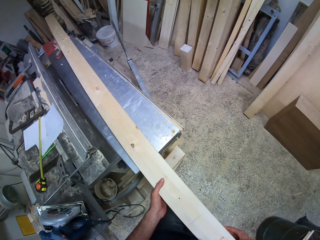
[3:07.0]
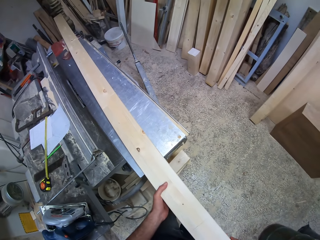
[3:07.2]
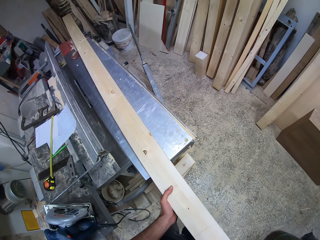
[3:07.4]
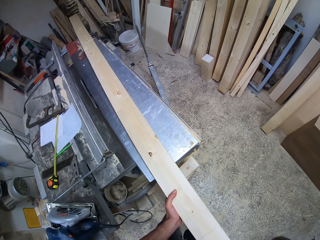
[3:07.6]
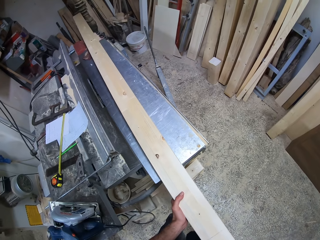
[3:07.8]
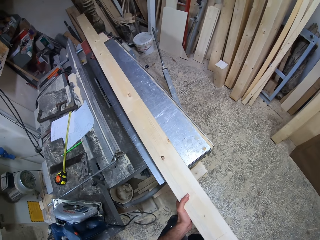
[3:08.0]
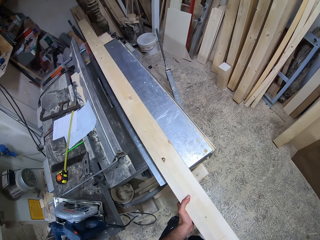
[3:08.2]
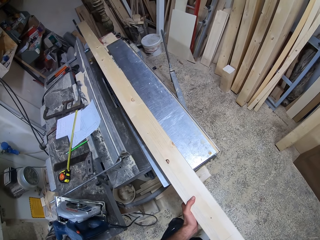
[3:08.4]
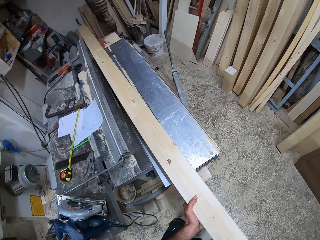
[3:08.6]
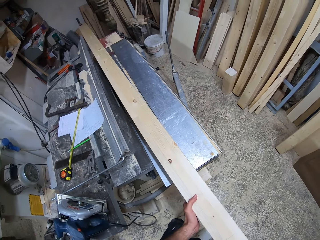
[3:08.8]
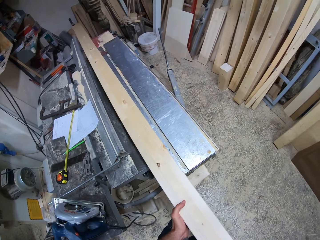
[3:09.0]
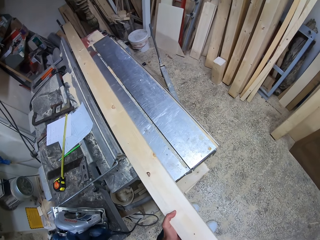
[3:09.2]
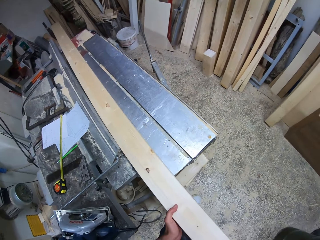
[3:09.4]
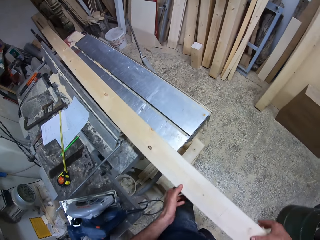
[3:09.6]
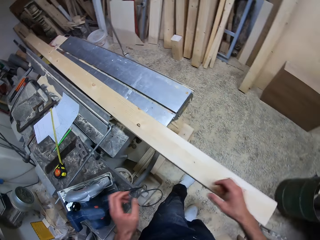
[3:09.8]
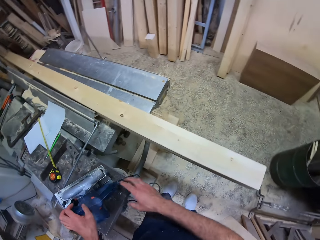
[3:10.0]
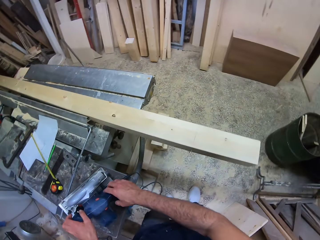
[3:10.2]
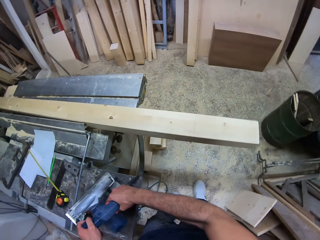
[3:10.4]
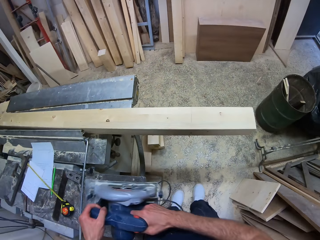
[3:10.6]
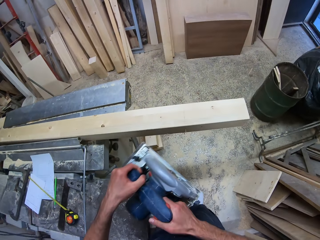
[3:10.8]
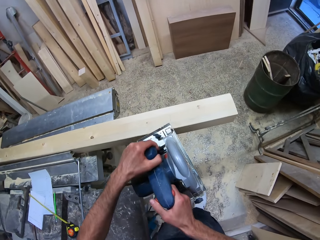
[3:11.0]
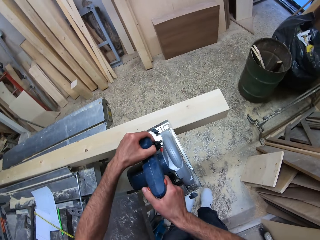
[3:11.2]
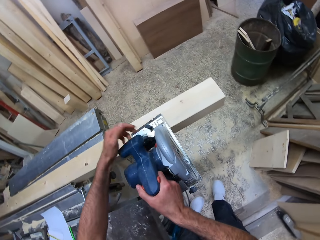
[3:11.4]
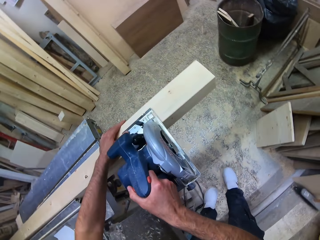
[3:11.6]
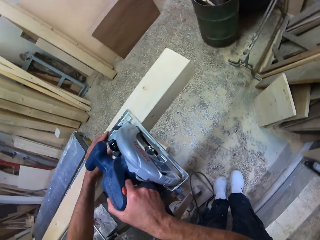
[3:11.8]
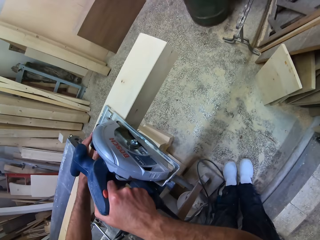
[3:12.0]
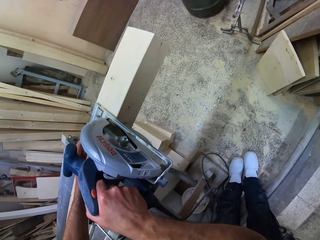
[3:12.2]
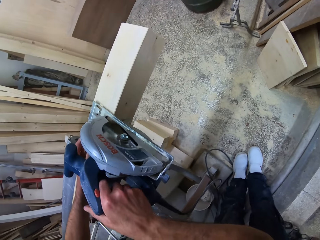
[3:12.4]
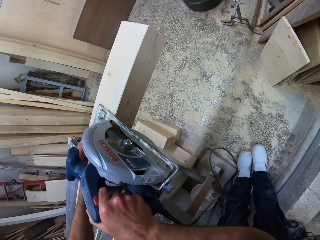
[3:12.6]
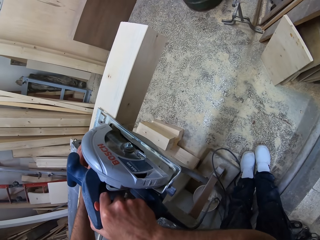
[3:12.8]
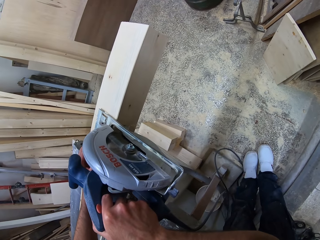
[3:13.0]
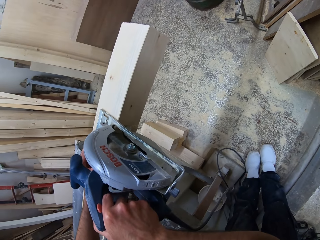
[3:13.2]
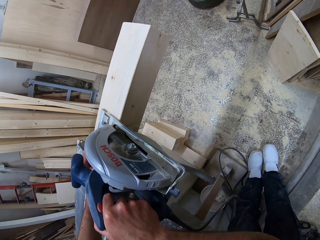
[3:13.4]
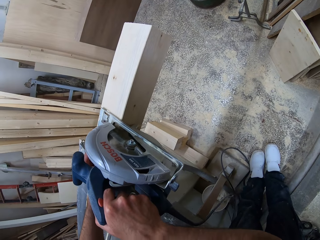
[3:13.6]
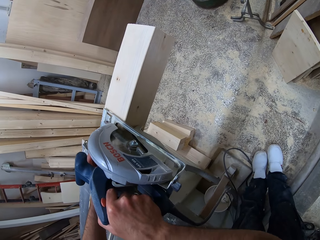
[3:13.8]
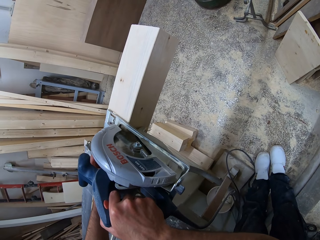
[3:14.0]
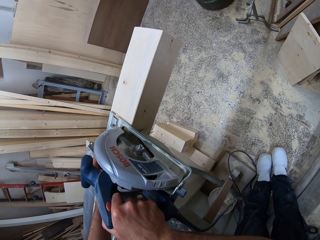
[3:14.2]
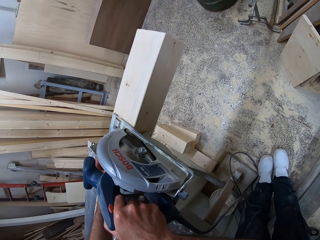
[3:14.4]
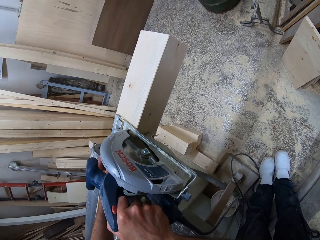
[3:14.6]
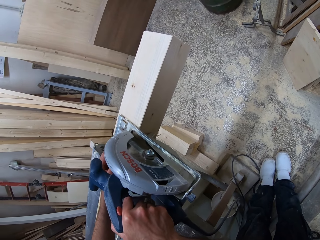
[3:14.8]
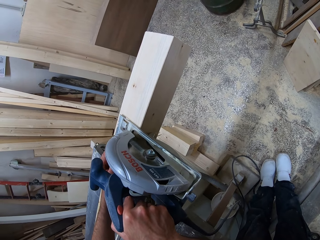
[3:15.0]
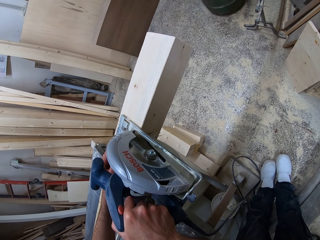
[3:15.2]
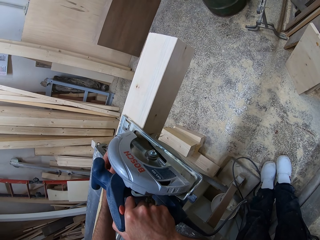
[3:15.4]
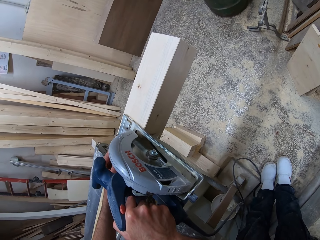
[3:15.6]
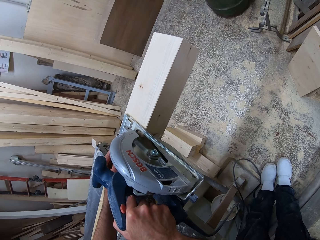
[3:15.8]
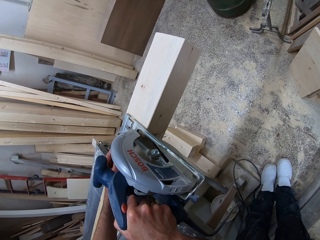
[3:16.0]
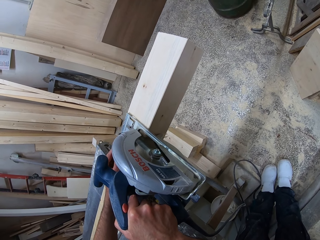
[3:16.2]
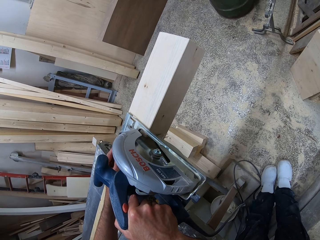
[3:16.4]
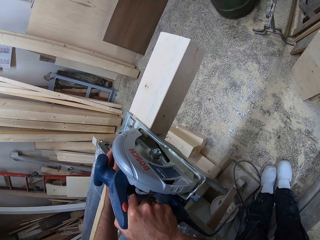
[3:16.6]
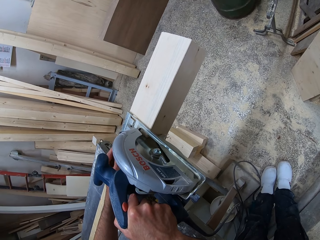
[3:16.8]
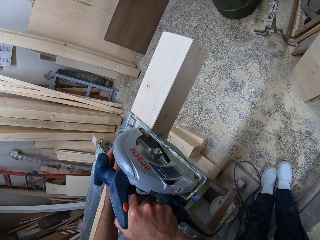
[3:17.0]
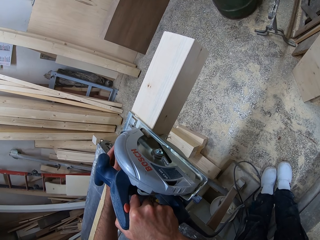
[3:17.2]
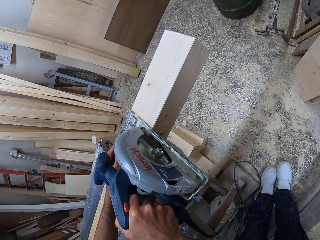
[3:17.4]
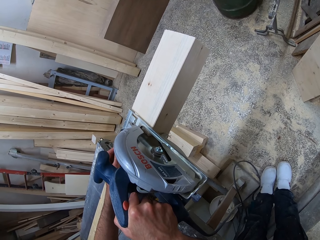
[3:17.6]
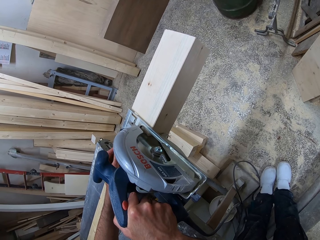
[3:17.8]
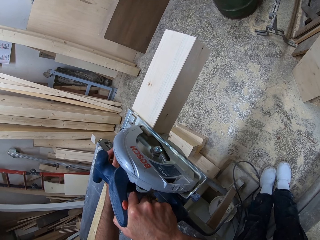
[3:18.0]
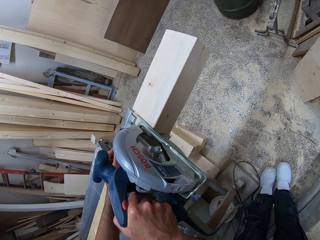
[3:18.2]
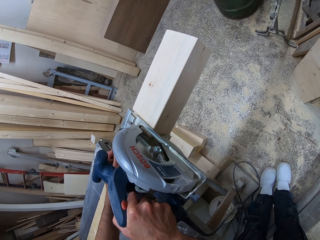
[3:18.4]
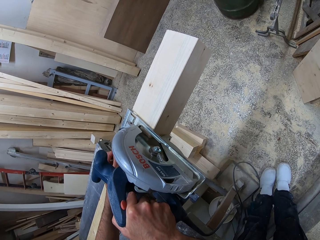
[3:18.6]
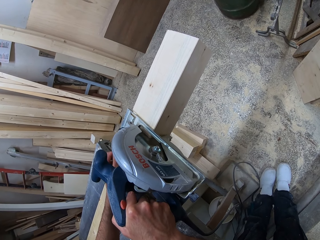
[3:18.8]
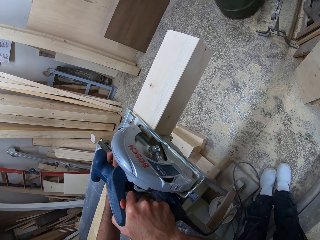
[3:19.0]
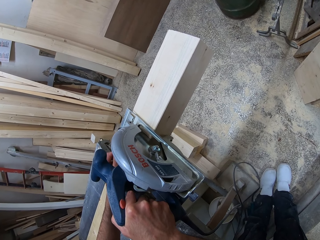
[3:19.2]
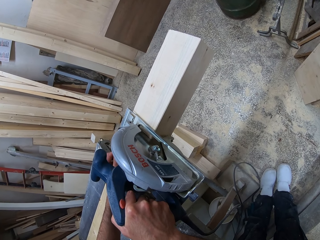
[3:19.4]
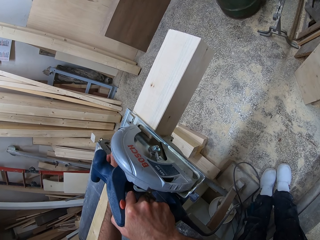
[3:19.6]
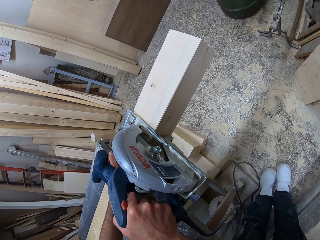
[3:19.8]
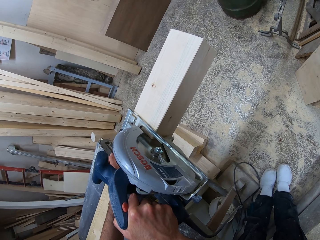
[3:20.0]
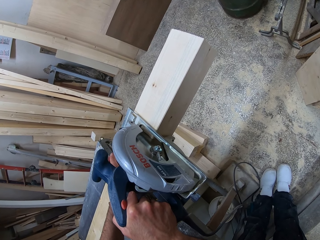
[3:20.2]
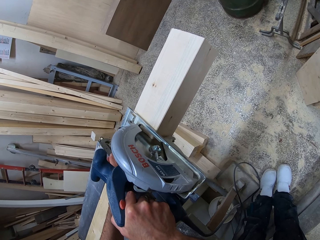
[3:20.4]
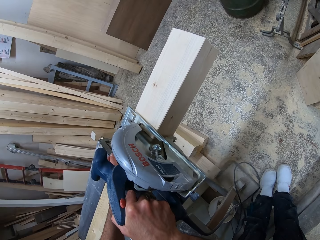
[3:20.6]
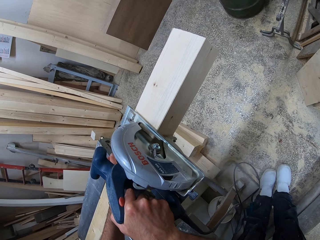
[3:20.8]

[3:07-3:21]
The camera wearer adjusts the piece of wood on the wood cutting machine. They pick the circular saw from the wood cutting machine. They place the circular saw on the piece of wood. They saw the piece of wood with the circular saw.

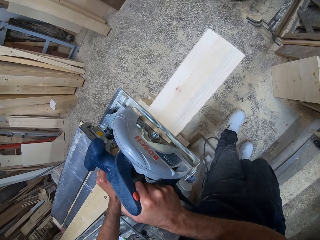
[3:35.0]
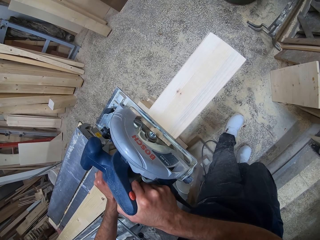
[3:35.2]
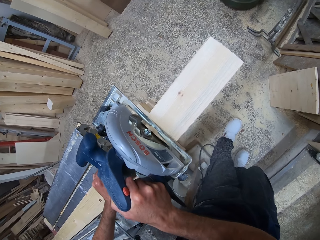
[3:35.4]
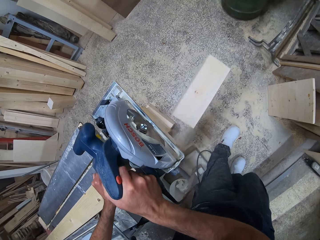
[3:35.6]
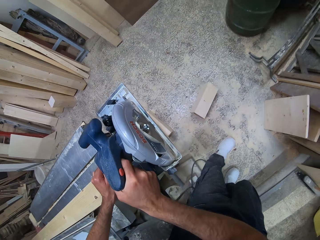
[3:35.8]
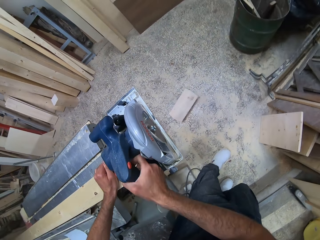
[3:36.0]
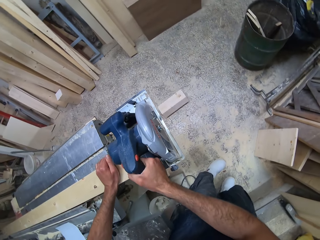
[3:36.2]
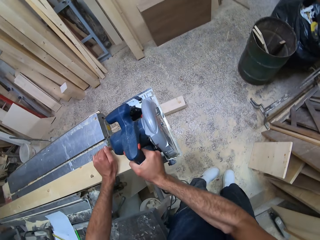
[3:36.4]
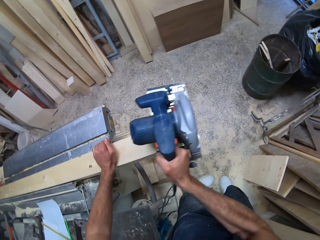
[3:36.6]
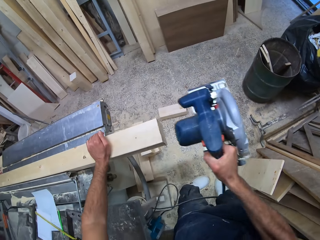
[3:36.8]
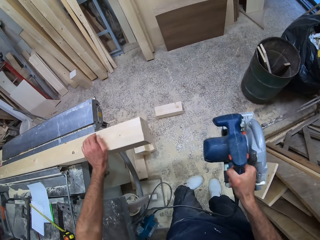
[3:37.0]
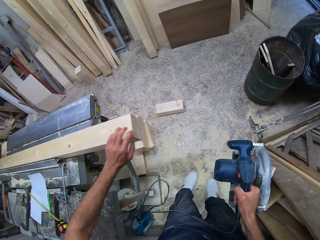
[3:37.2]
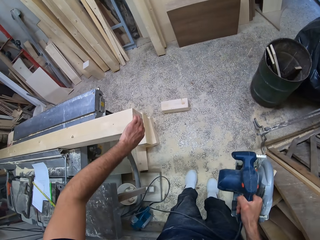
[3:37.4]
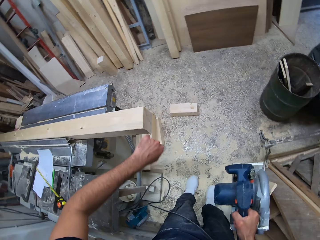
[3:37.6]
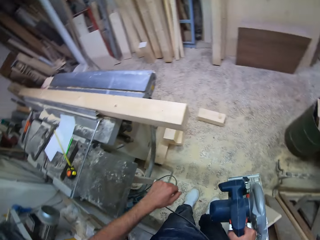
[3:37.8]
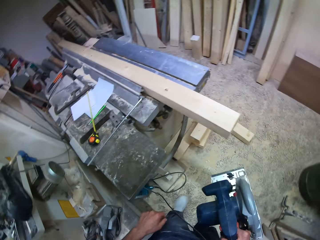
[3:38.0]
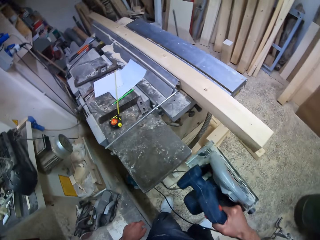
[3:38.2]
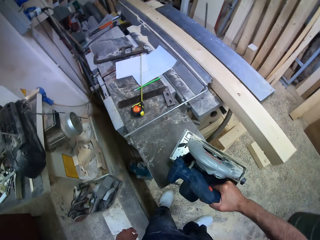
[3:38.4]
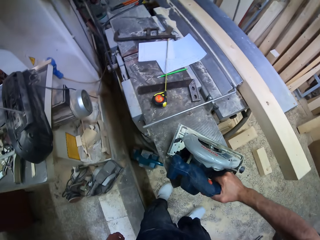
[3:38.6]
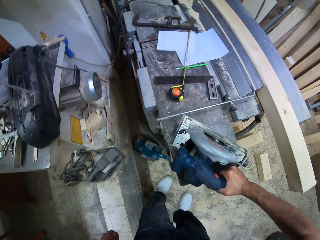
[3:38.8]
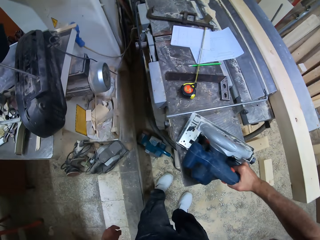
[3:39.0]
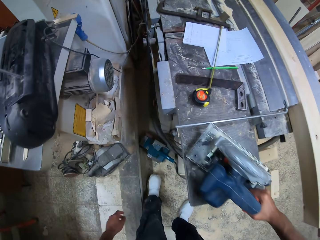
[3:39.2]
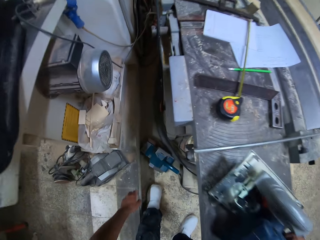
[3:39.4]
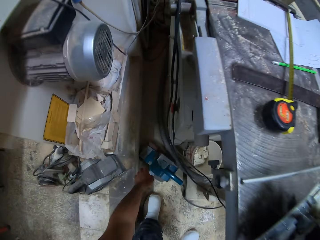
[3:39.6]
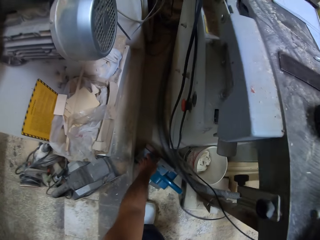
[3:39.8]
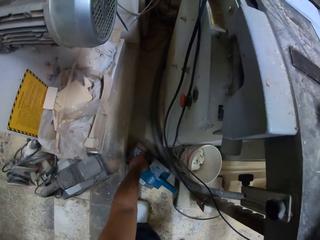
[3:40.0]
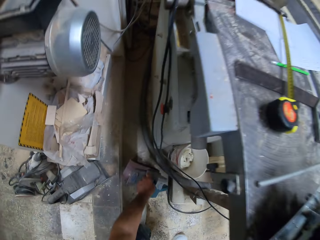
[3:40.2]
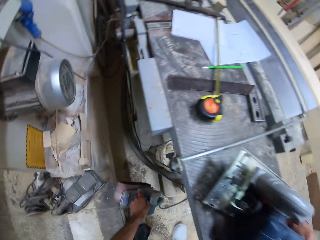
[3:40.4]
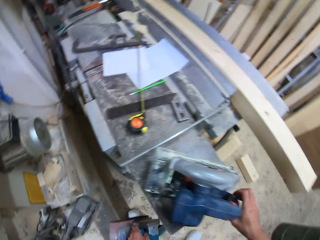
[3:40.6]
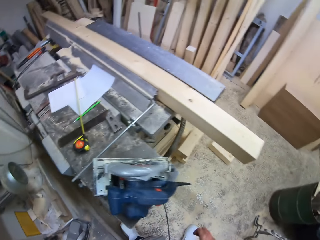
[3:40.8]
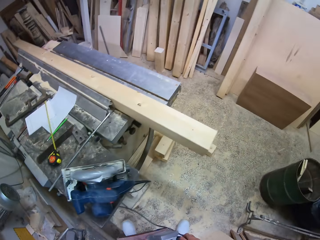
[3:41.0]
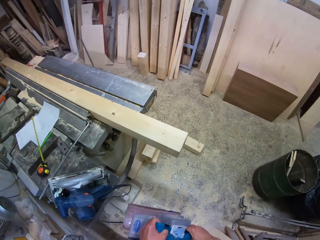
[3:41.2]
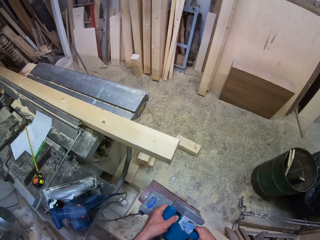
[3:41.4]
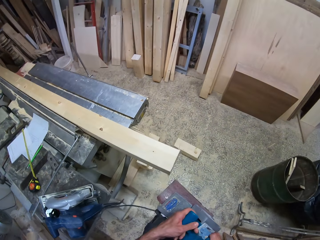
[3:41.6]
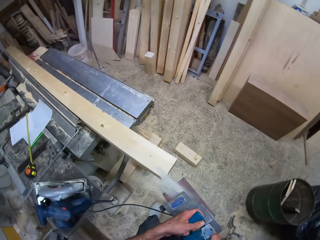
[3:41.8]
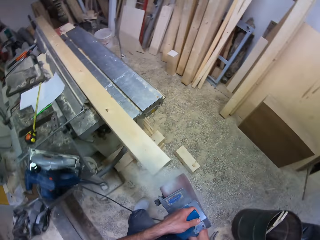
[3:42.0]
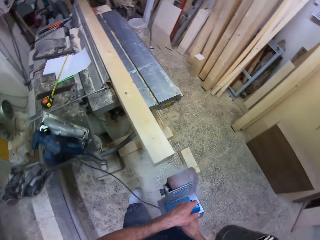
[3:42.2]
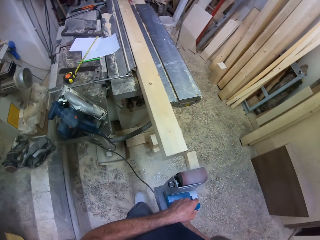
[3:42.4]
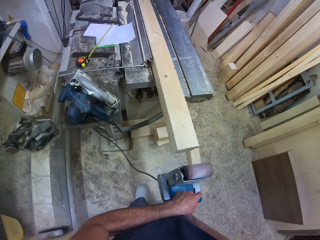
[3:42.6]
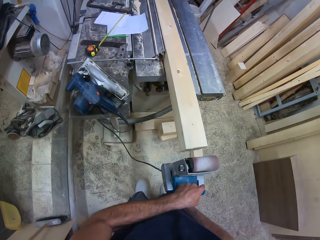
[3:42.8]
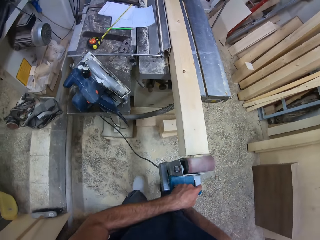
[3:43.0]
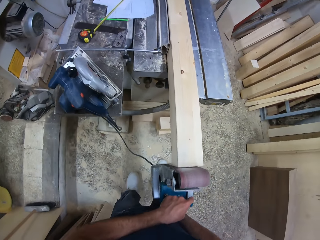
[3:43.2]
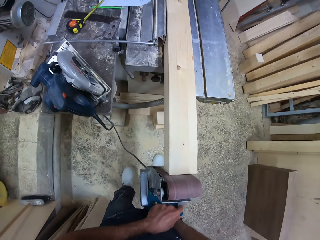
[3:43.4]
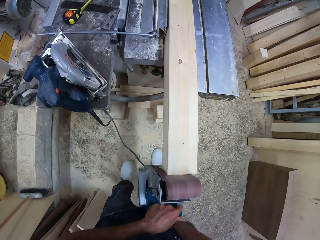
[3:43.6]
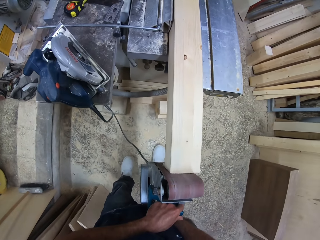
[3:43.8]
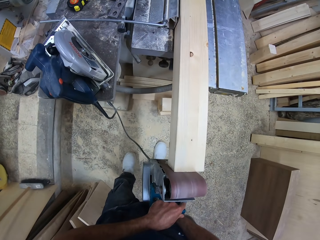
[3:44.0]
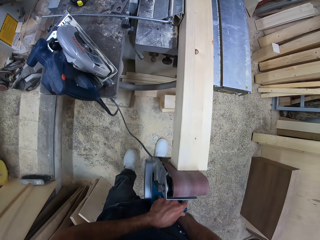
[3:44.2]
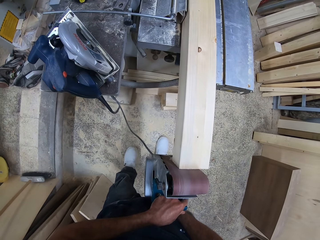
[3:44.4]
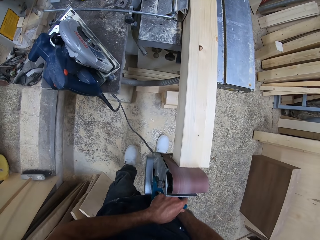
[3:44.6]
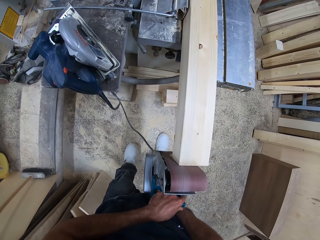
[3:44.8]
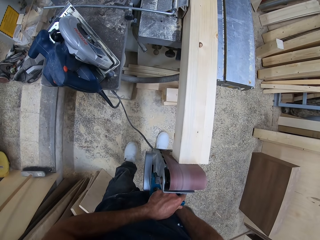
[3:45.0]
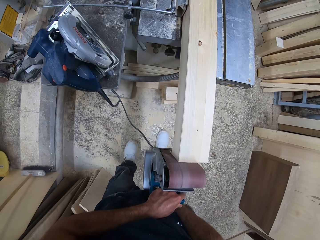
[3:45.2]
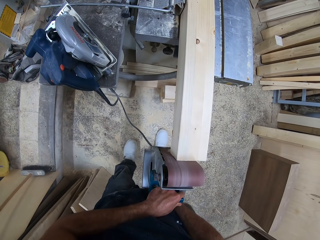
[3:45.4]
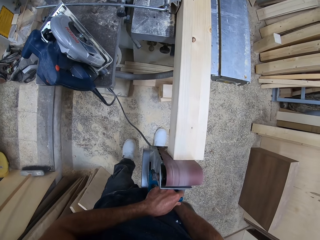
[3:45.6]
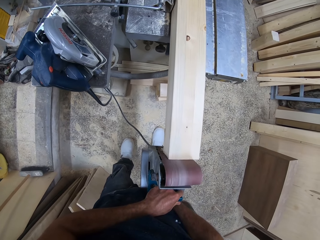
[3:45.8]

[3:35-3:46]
The camera wearer removes the circular saw from the piece of wood. They touch the timber. They drop the circular saw on the wood cutting machine. They pick a wood sanding machine or belt sander from the floor. They start the belt sander. They smoothen the piece of wood with the wood sanding machine.
